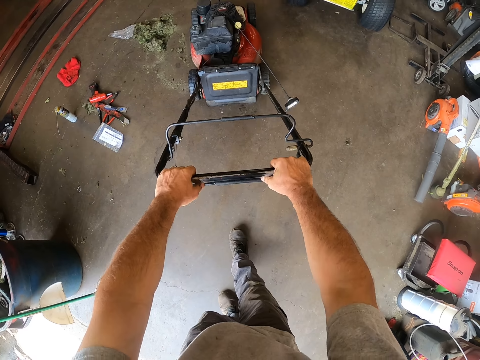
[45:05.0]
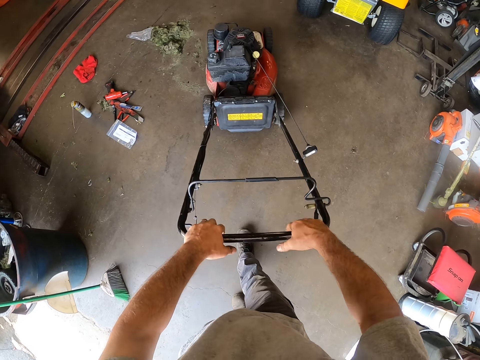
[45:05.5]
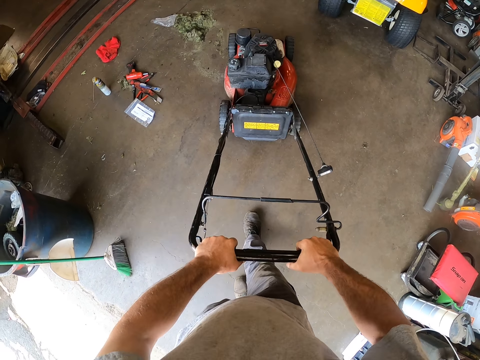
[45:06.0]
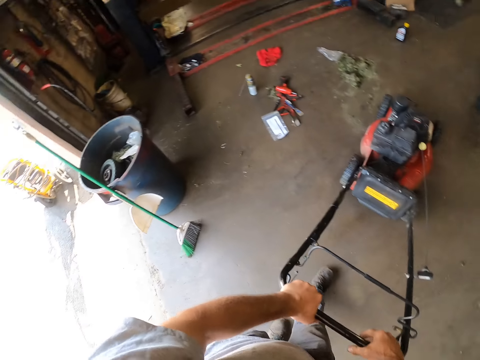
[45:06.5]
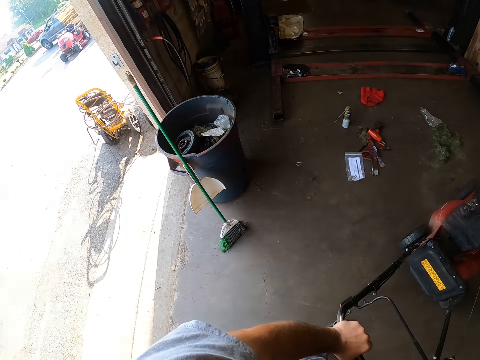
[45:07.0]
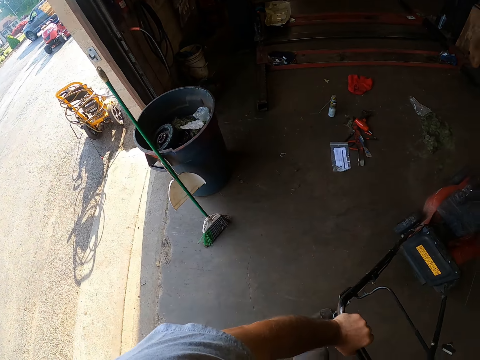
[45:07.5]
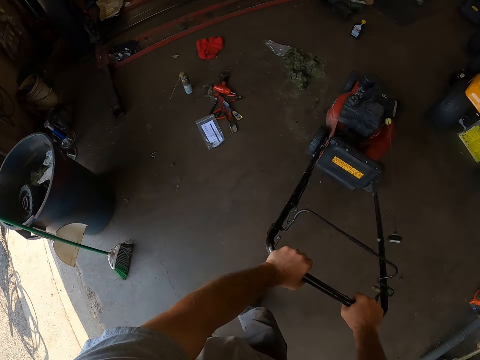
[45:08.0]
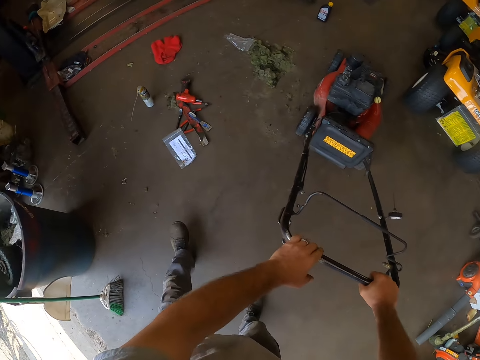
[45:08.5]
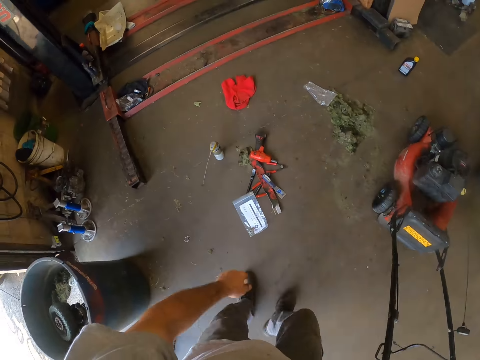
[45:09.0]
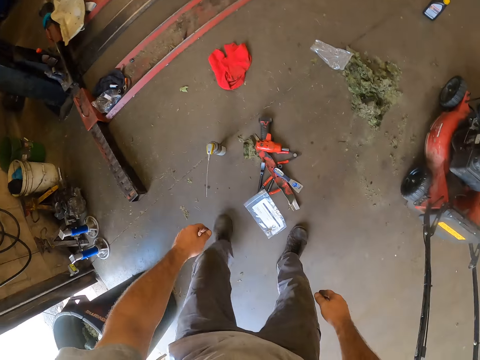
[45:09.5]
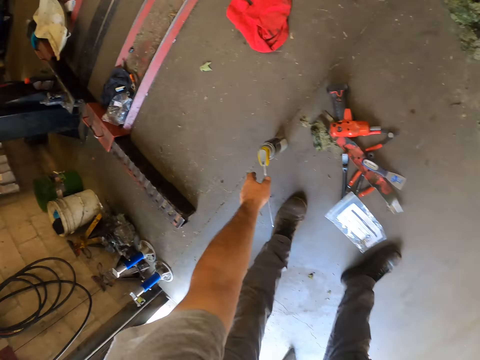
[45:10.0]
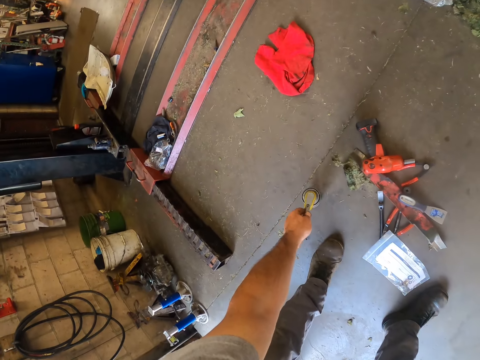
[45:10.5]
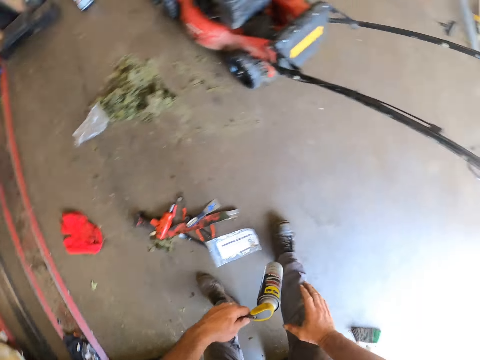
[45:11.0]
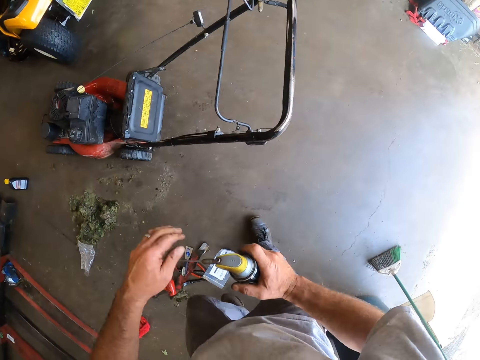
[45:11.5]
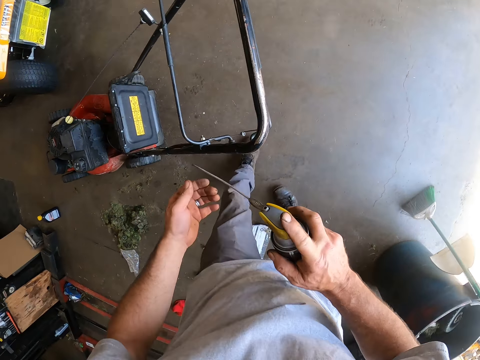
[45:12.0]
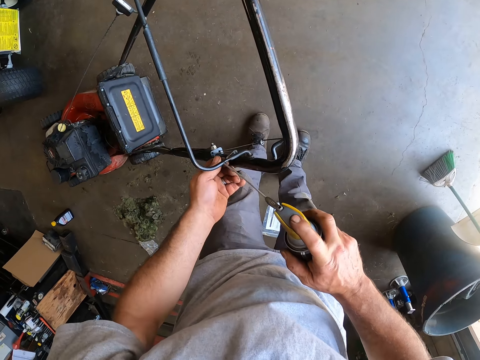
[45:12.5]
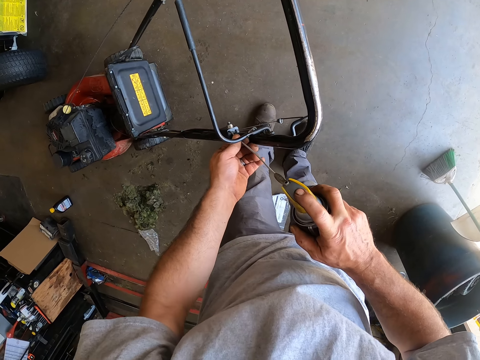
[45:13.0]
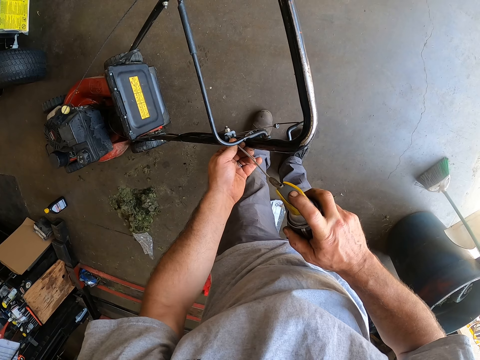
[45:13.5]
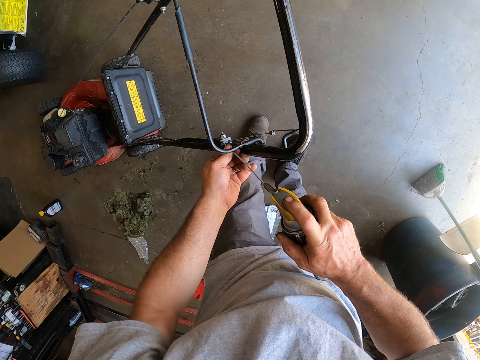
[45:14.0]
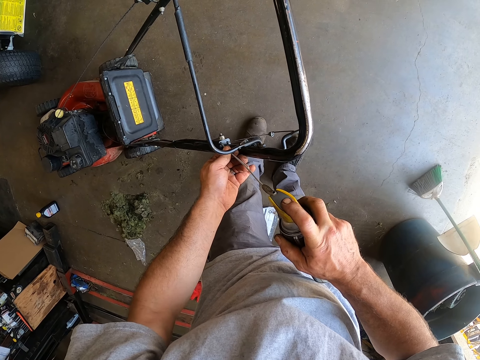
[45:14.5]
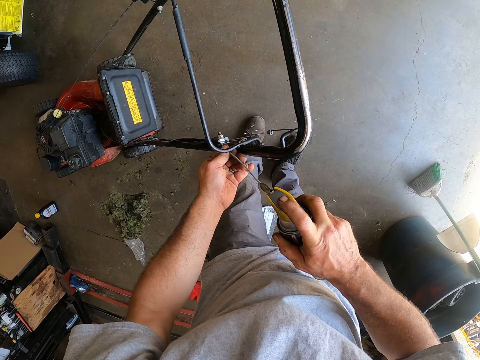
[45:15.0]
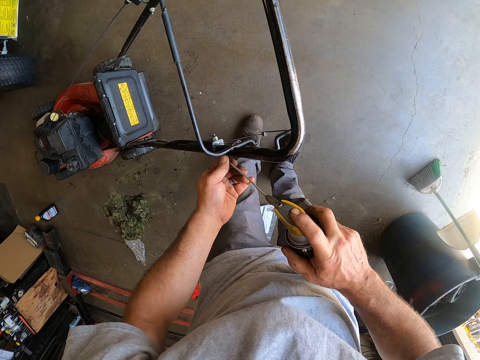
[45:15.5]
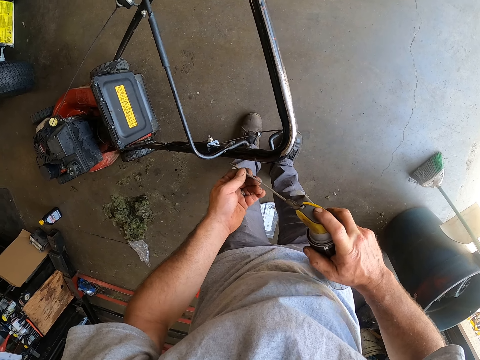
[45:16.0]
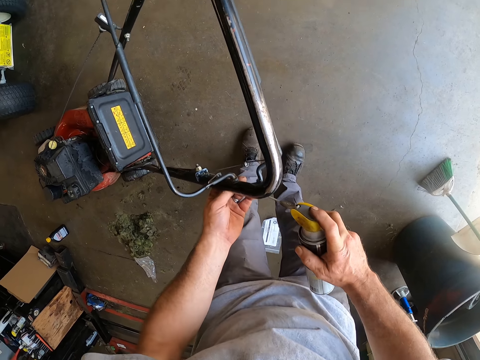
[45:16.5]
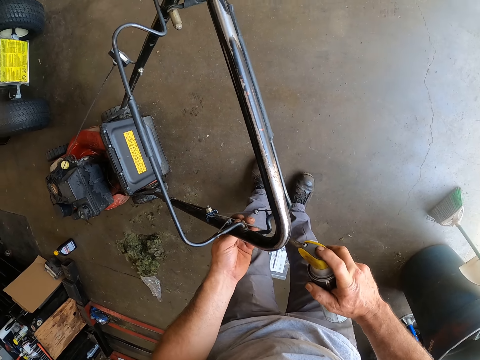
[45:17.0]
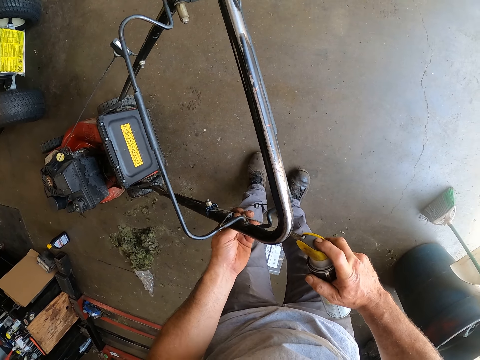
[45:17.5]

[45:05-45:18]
The camera wearer picks up a glue can from the floor. They press glue on the handle of the lawn mower.

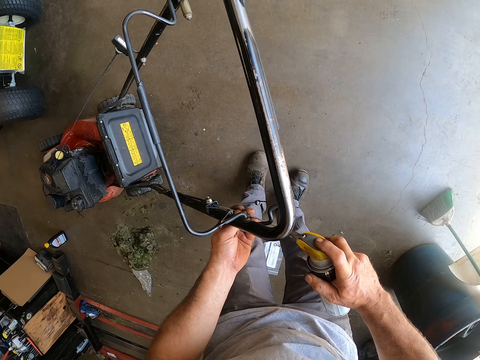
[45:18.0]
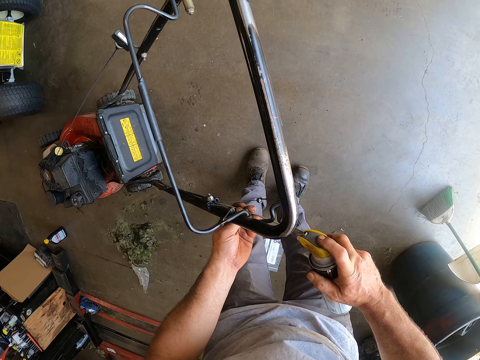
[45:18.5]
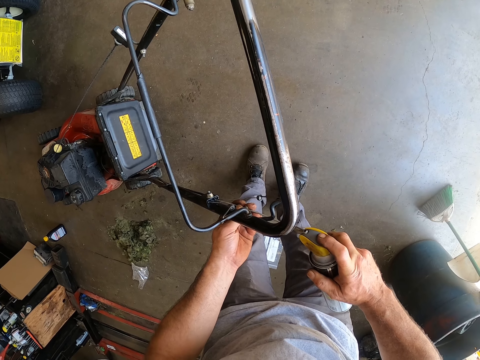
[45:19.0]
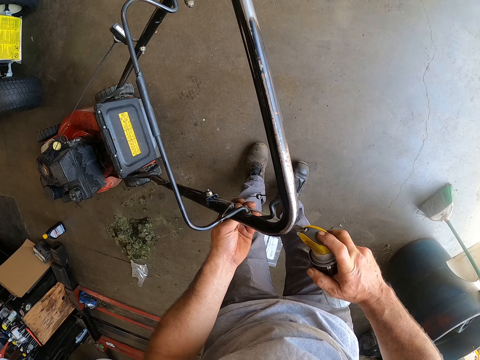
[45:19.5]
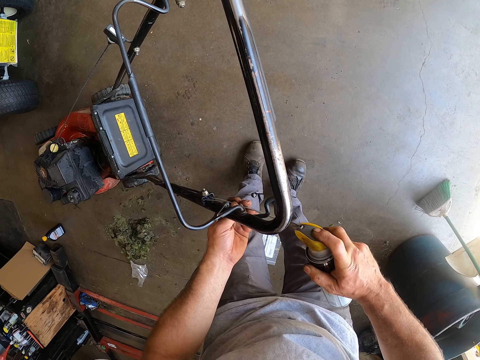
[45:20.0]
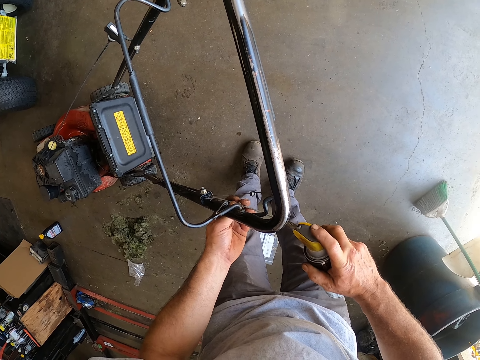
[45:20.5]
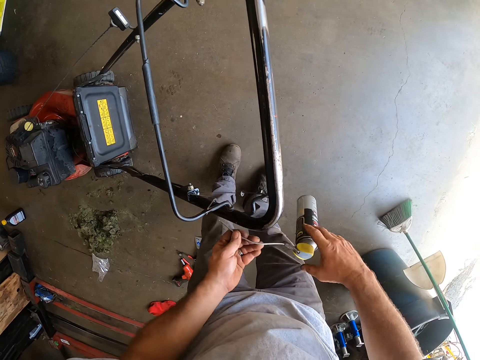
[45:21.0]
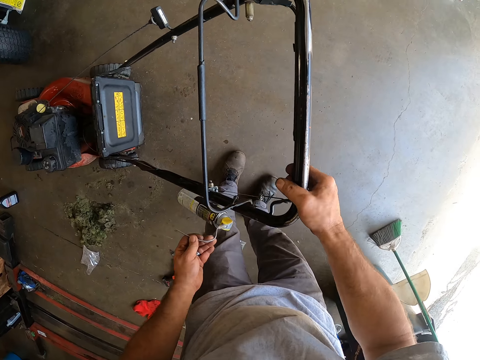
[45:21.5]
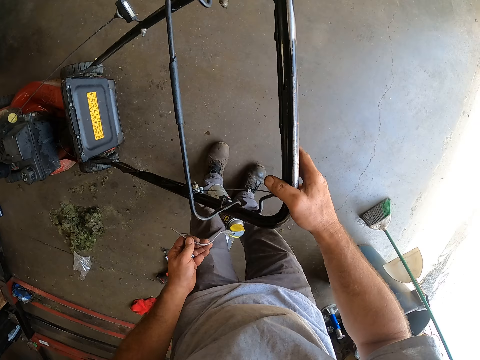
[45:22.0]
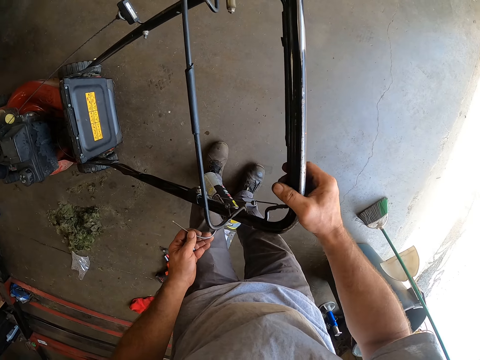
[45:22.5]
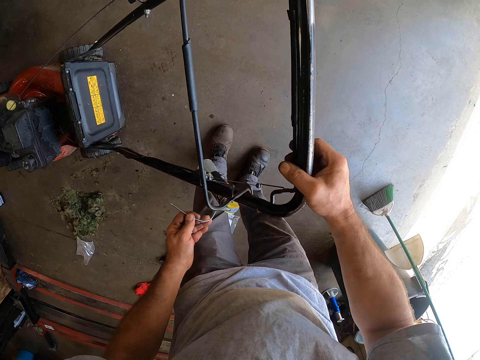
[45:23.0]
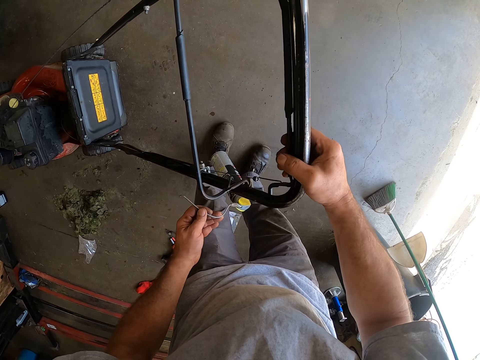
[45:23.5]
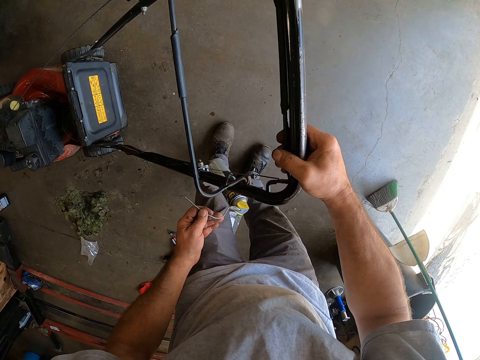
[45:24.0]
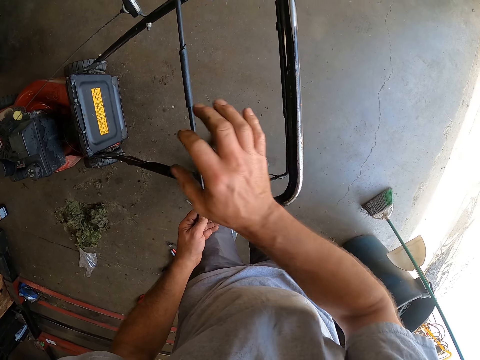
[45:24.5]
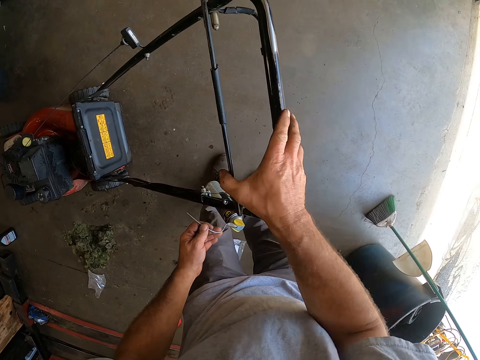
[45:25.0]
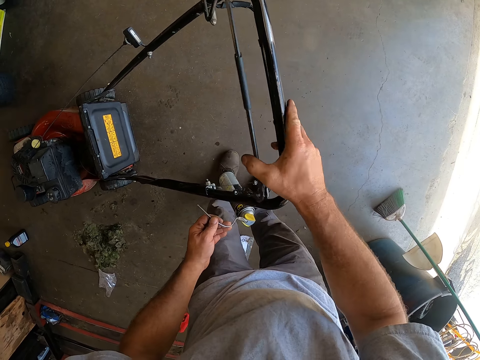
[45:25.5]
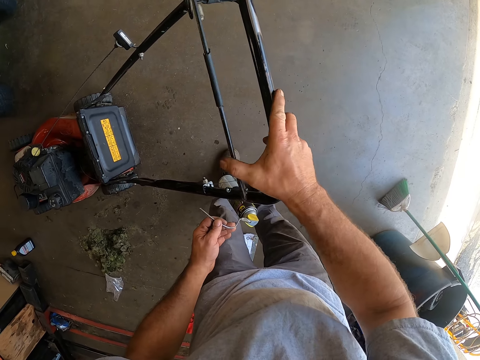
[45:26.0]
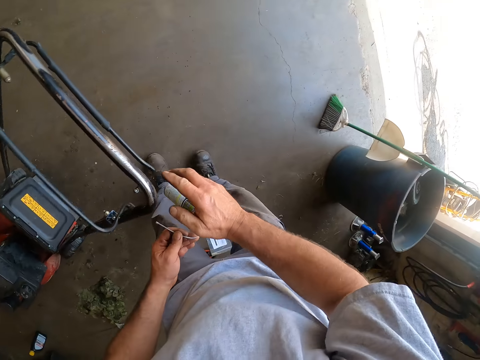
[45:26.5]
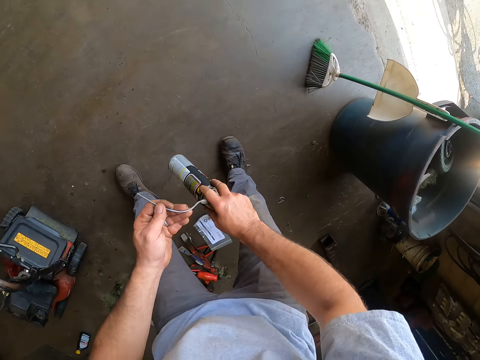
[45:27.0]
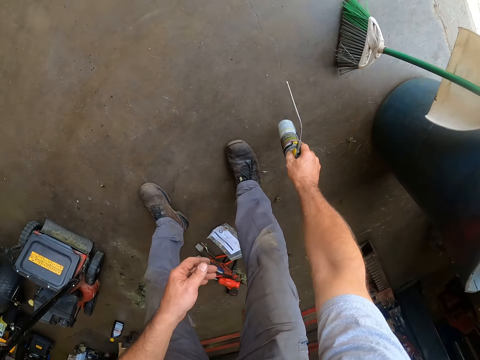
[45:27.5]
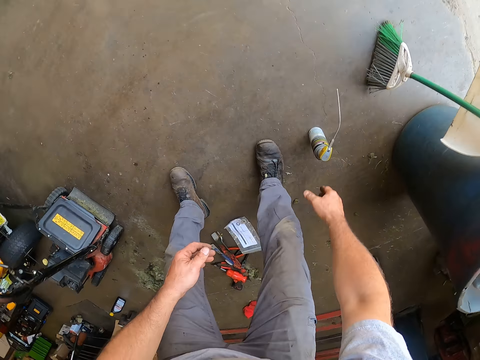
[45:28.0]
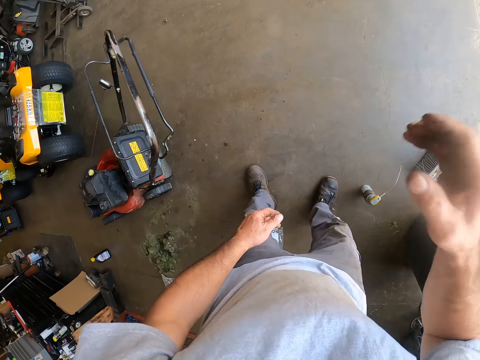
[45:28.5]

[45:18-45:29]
The camera wearer presses the handle of the lawn mower. They move the lawn mower handle. They drop the glue can on the floor and stand up.
